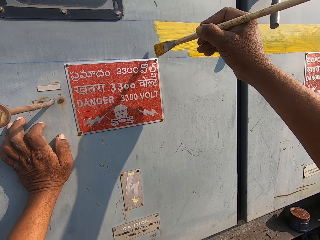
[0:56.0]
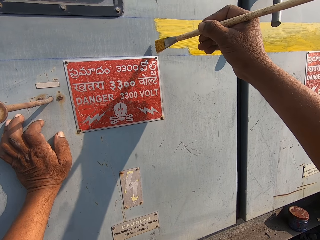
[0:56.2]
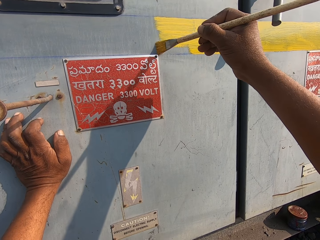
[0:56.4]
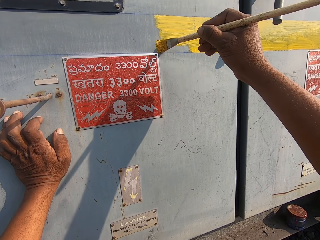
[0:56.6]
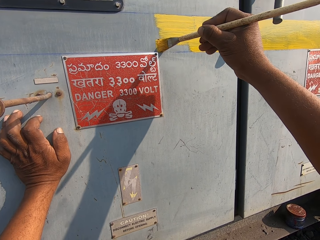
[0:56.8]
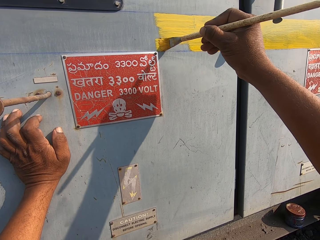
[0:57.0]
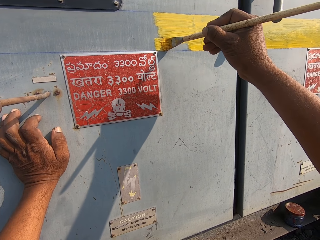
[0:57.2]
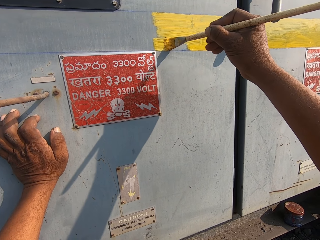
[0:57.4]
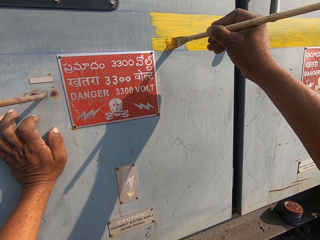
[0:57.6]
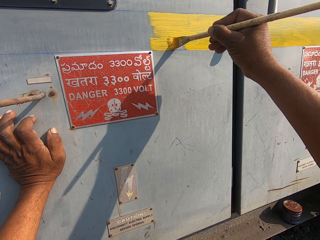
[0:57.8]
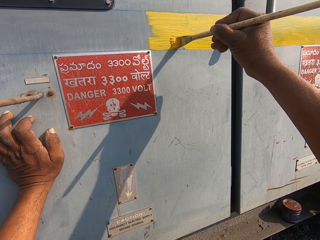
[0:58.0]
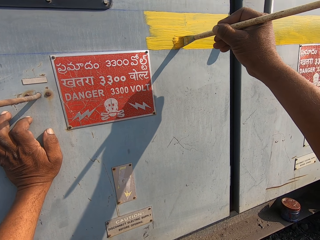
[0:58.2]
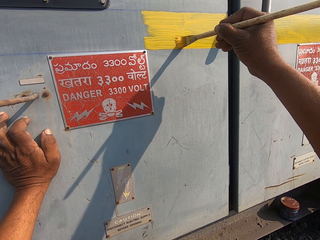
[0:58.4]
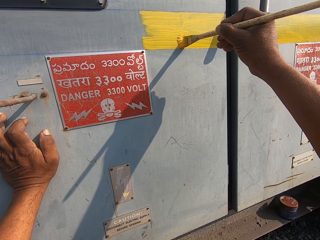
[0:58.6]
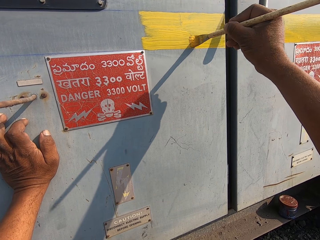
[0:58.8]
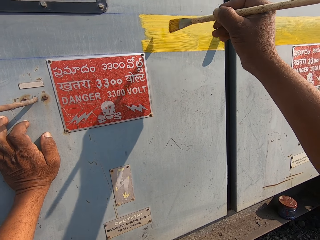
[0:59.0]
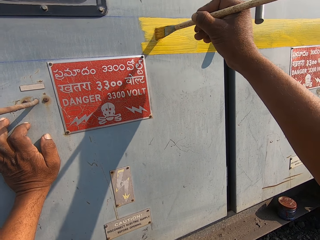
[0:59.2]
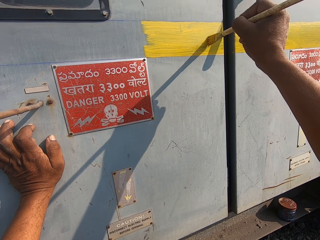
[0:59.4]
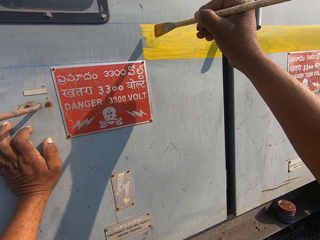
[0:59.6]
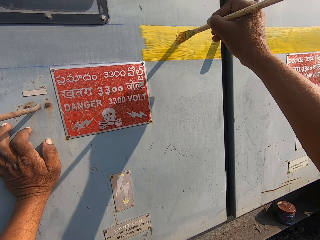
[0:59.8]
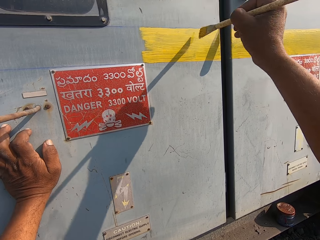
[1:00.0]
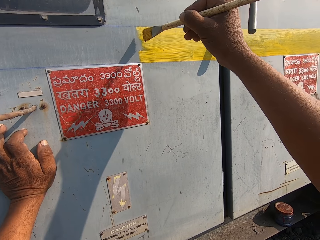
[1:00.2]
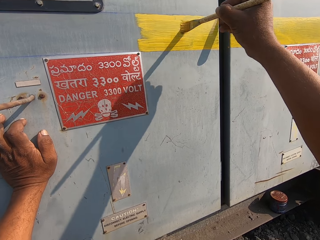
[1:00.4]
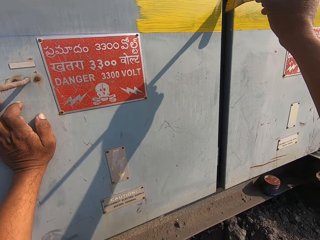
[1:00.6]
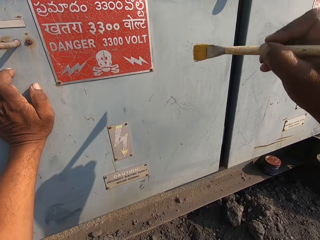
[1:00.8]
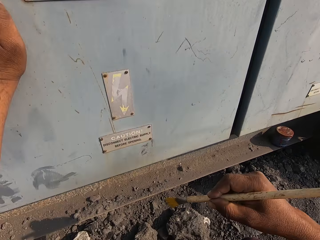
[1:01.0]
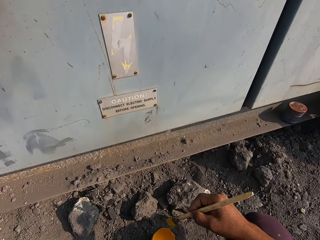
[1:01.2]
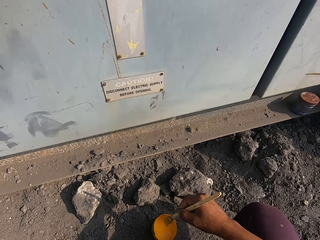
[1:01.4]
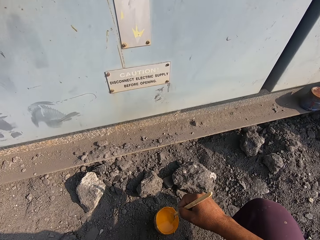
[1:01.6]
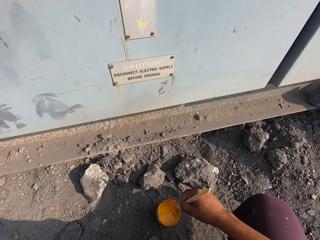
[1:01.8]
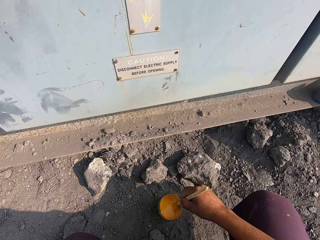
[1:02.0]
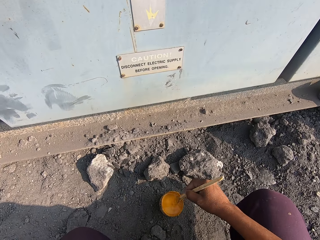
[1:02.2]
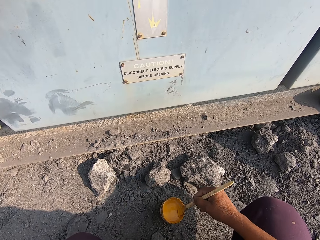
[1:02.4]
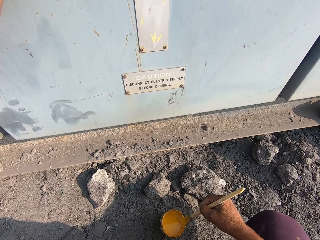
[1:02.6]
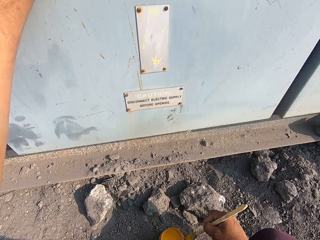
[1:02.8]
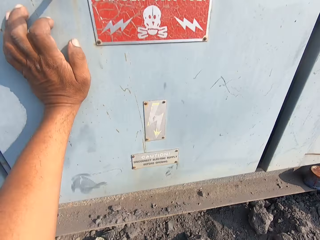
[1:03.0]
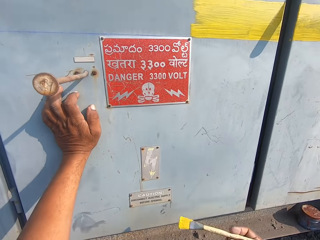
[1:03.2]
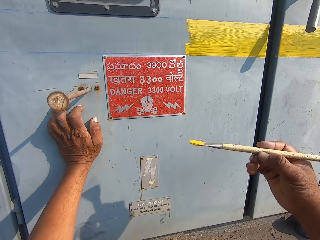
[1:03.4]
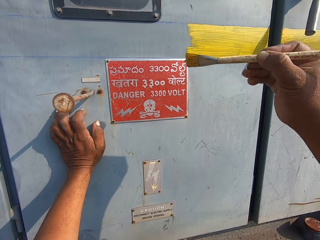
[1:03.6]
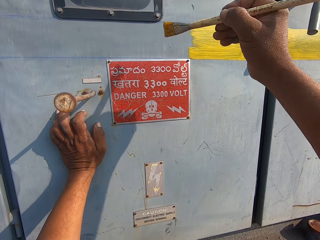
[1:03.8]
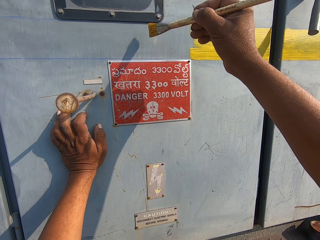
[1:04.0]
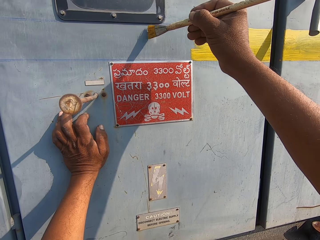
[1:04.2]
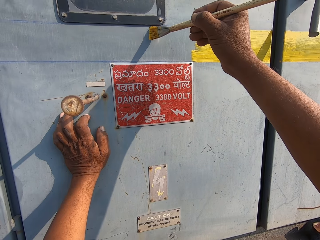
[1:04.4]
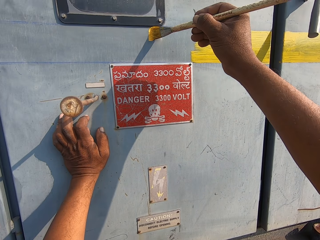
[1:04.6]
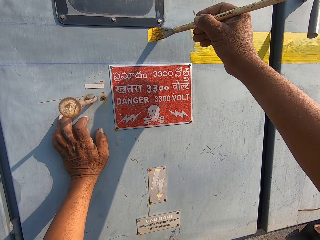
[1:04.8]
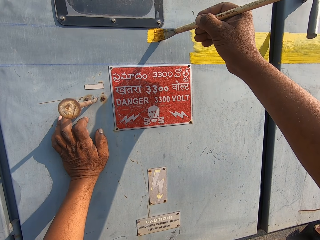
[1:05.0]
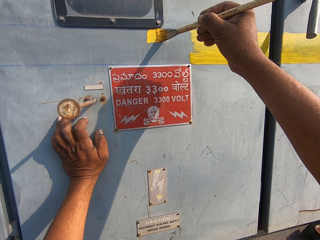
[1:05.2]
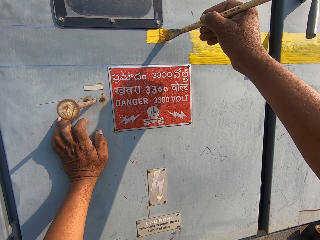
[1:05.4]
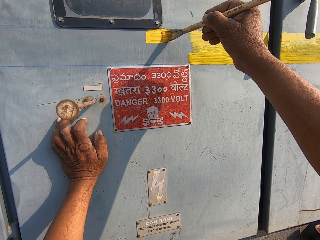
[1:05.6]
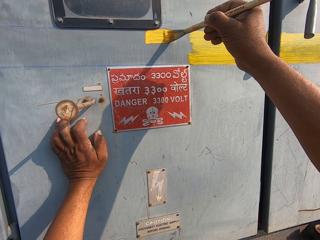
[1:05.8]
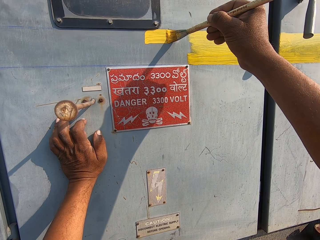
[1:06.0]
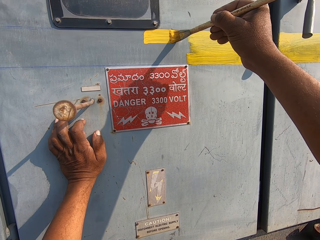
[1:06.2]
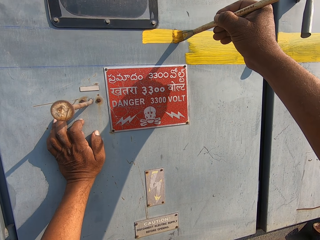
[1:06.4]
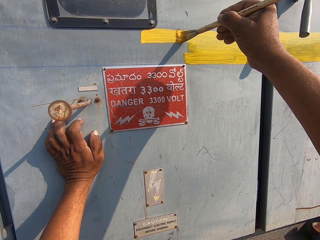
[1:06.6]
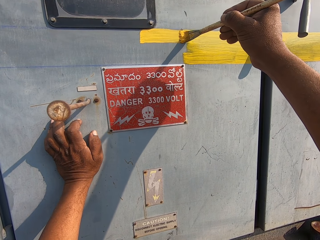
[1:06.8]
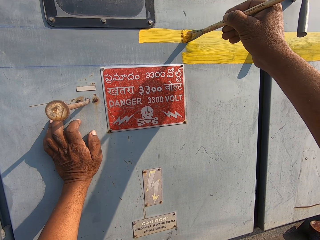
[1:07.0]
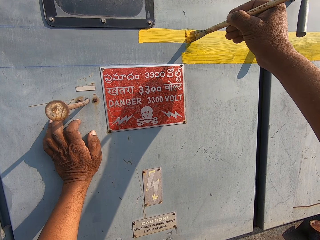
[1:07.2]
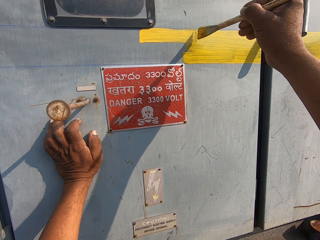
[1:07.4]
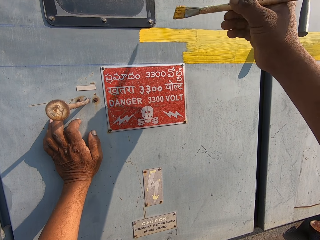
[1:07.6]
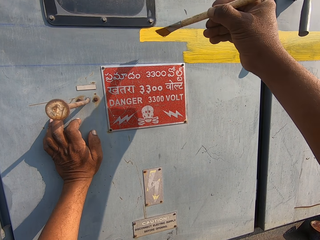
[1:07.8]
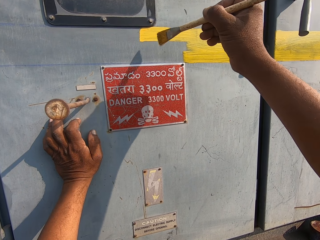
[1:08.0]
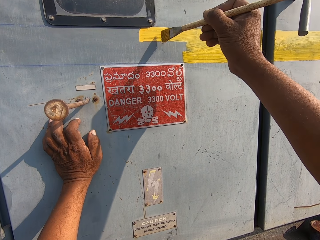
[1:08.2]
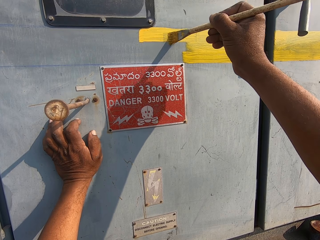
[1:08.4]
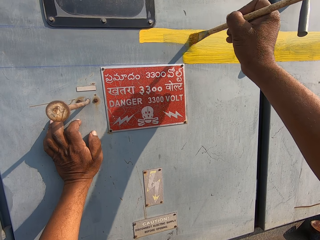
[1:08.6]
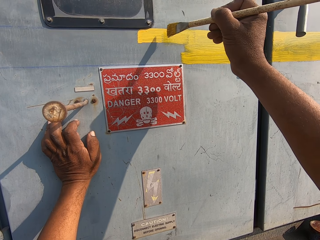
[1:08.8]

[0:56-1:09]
The camera wearer dips the painting brush in the paint. They paint the iron wall with the painting brush.

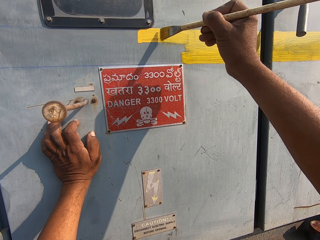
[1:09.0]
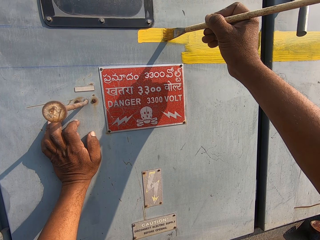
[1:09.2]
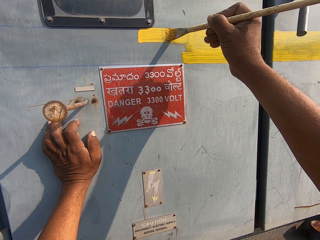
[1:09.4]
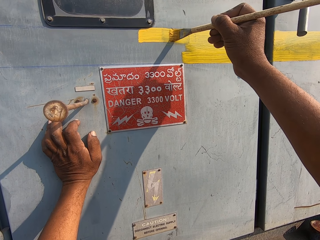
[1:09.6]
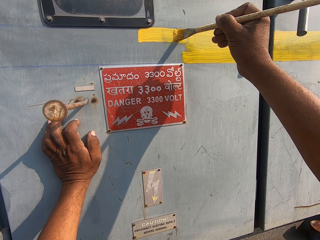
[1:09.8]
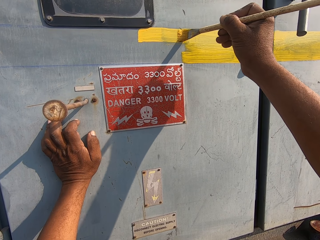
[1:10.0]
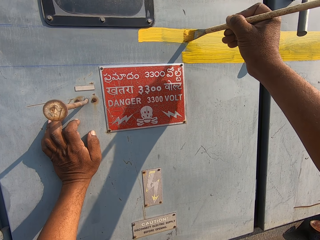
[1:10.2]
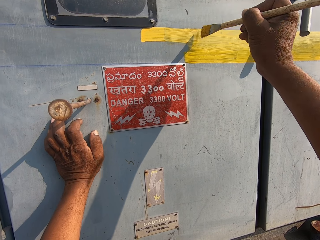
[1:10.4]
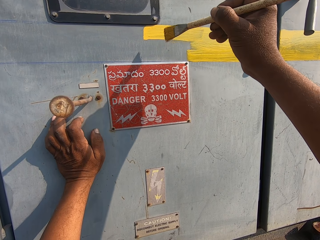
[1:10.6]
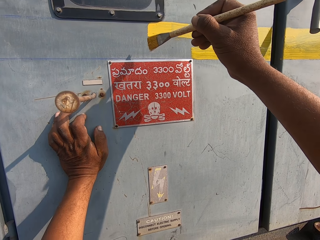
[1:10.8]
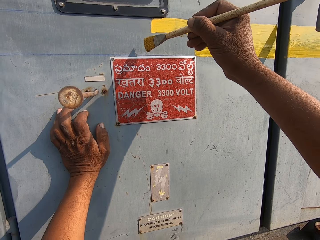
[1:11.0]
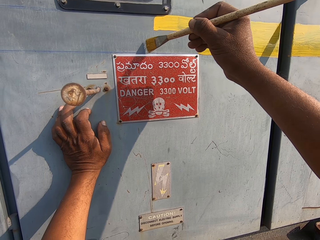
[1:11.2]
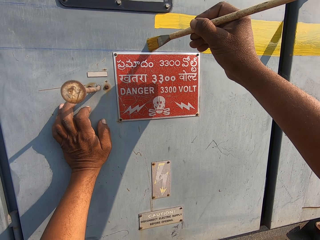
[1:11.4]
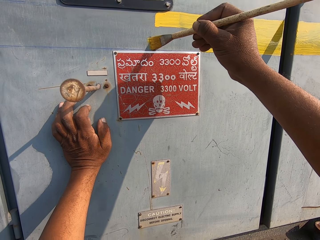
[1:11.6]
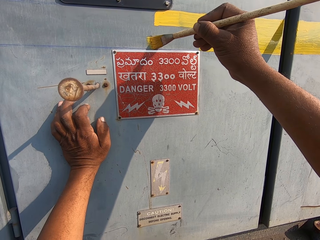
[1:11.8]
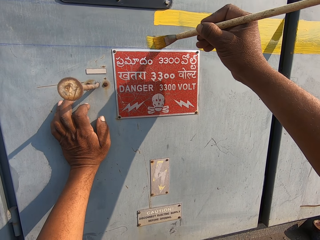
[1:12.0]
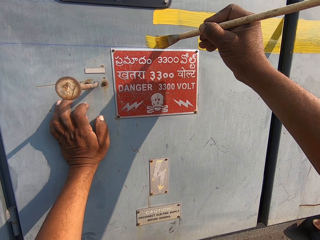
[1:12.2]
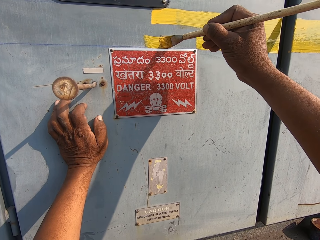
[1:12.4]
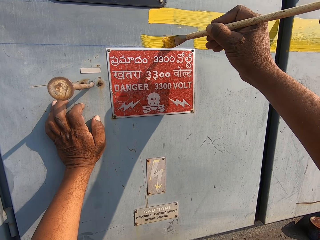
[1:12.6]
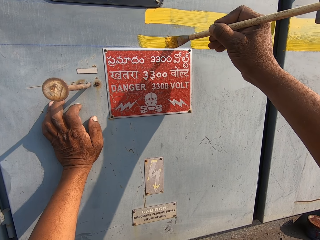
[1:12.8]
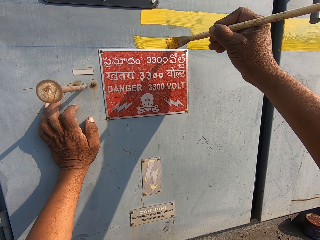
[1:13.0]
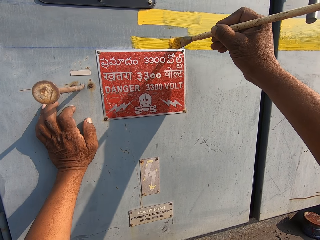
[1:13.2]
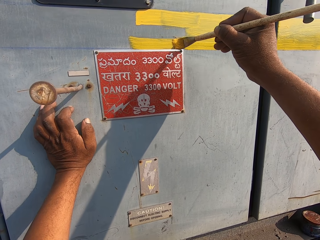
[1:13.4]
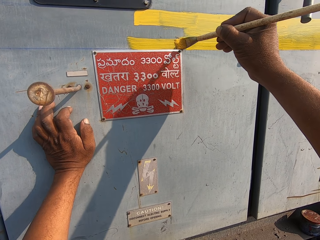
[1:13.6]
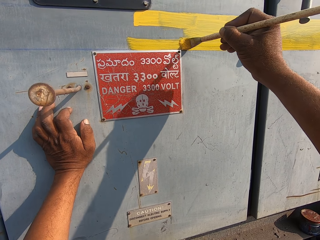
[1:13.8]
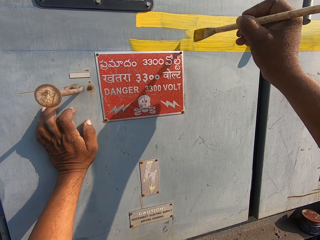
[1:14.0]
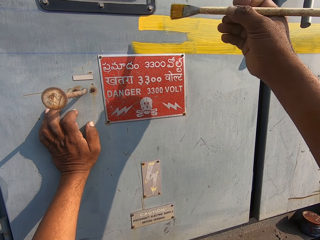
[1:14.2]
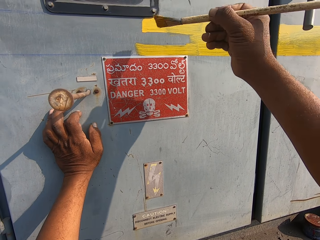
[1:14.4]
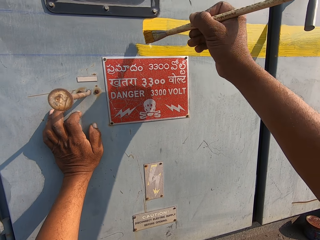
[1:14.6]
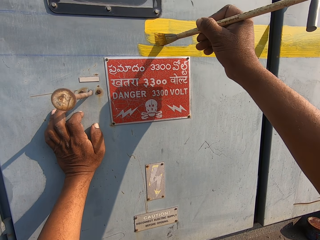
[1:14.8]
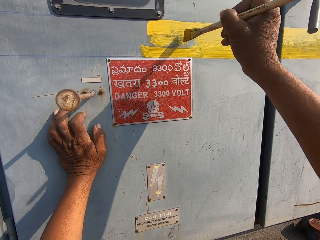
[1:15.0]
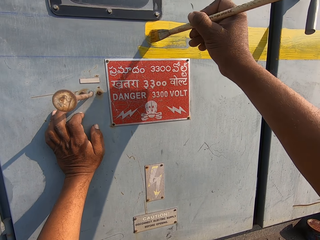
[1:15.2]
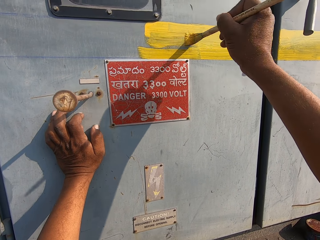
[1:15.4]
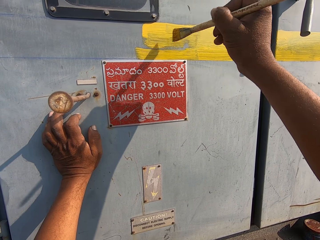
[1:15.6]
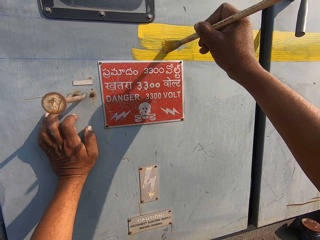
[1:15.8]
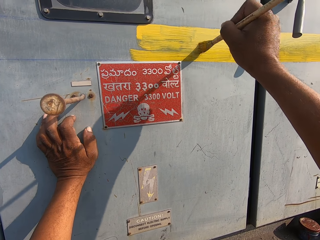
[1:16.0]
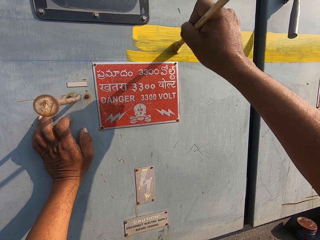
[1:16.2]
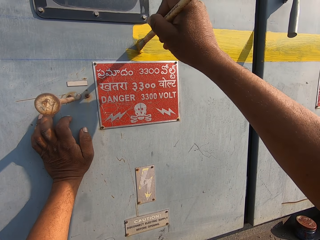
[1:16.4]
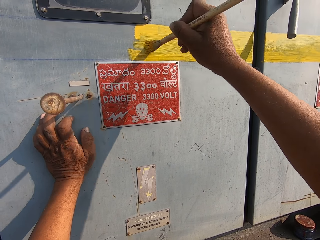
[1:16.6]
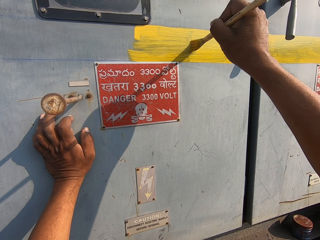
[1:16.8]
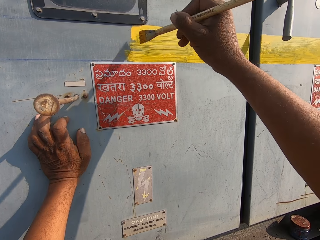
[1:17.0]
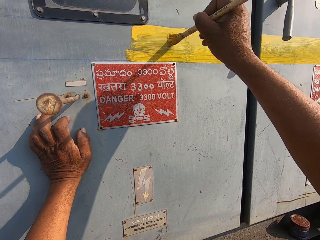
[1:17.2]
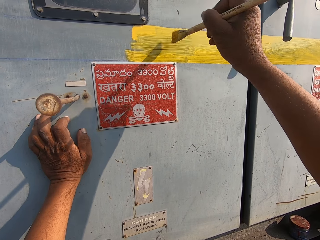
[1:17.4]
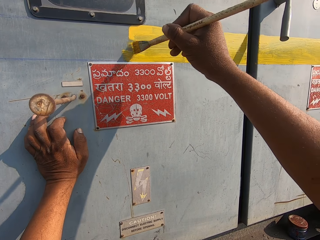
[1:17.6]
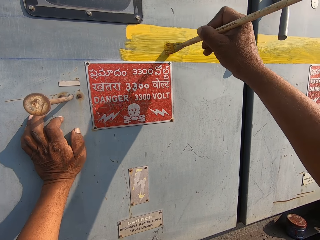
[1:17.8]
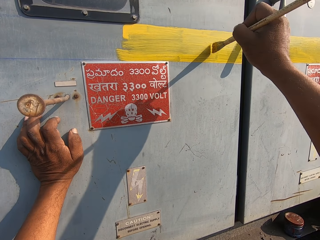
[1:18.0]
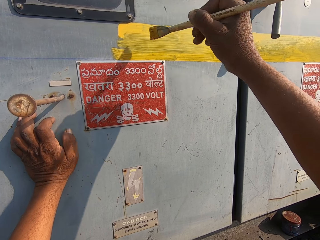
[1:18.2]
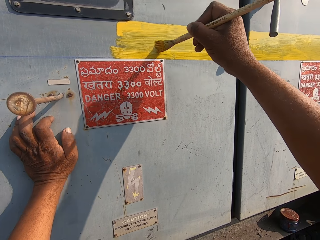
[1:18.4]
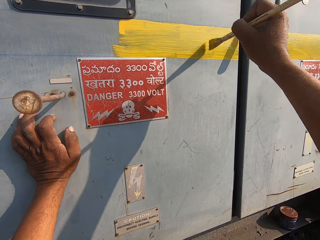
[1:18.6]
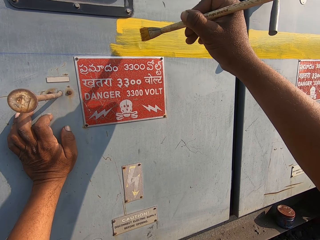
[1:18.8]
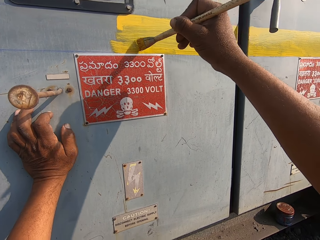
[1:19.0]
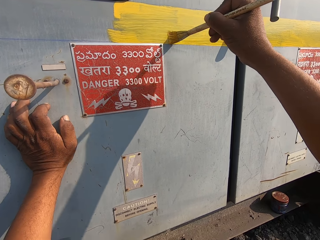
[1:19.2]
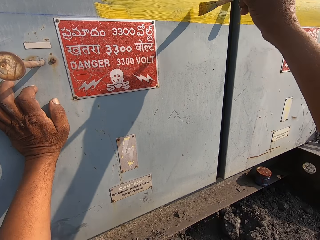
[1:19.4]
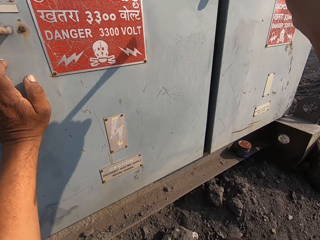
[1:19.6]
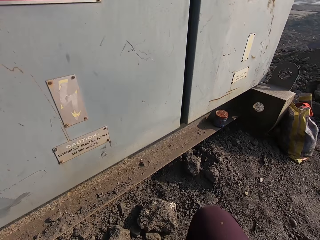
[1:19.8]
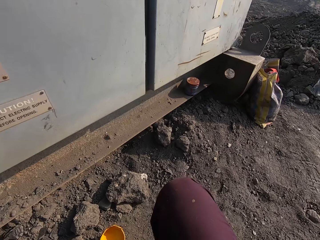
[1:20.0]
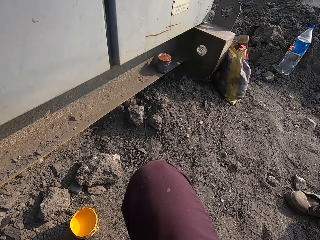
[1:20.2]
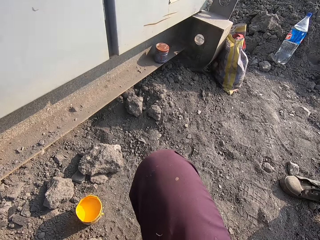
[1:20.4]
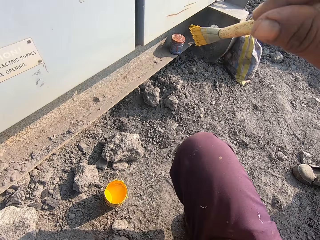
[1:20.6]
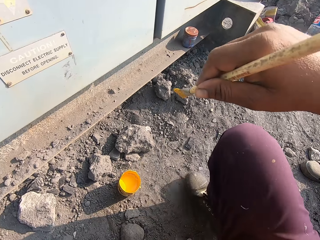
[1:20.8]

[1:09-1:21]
The camera wearer converses with a man. They paint the iron wall.
